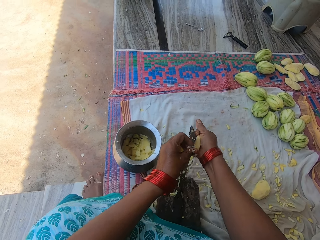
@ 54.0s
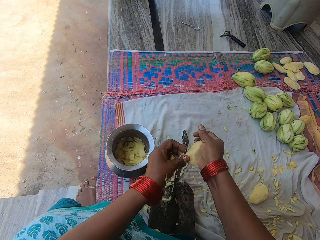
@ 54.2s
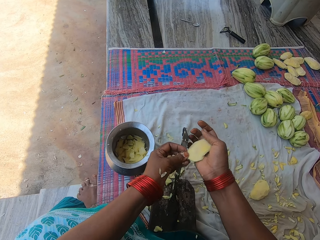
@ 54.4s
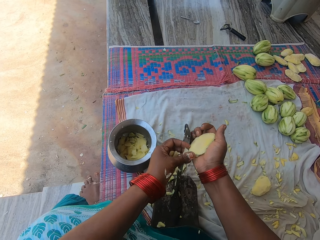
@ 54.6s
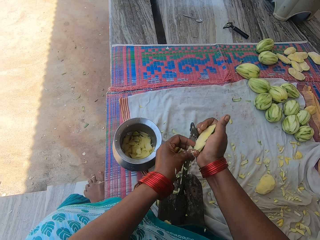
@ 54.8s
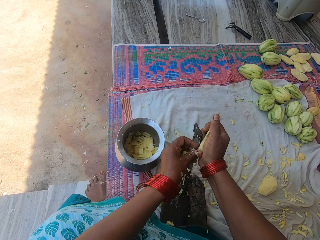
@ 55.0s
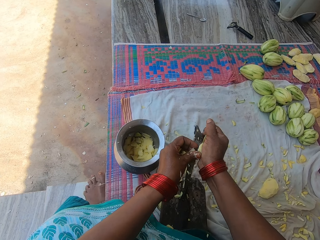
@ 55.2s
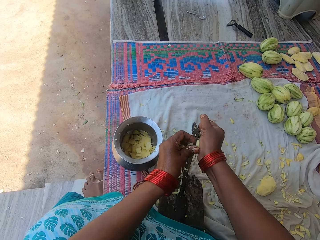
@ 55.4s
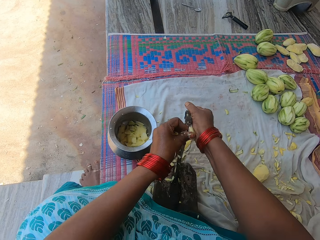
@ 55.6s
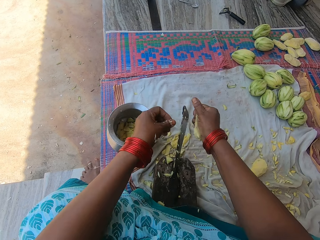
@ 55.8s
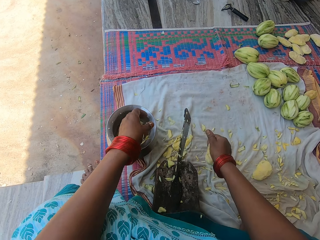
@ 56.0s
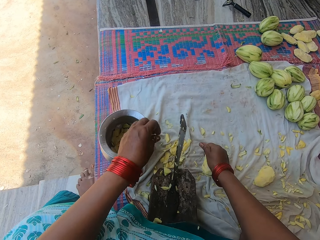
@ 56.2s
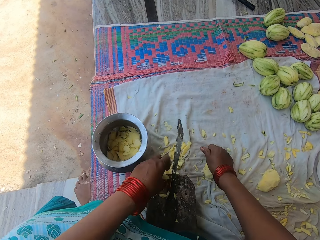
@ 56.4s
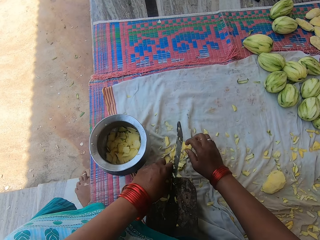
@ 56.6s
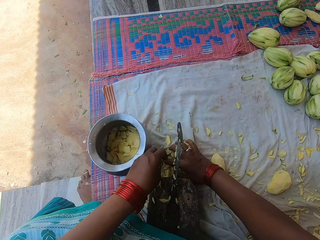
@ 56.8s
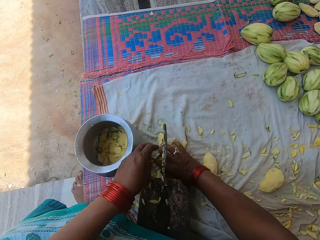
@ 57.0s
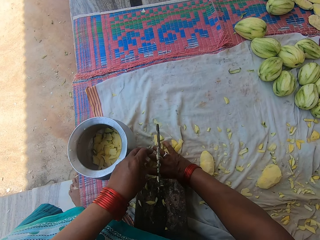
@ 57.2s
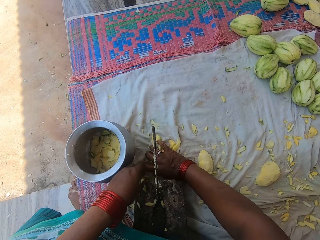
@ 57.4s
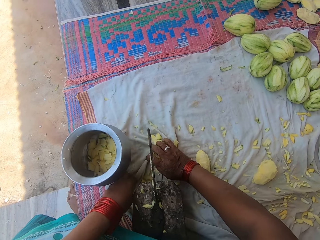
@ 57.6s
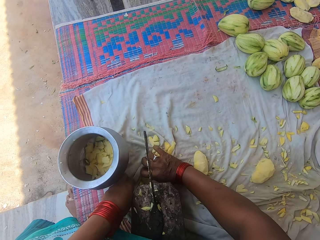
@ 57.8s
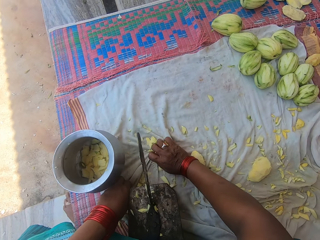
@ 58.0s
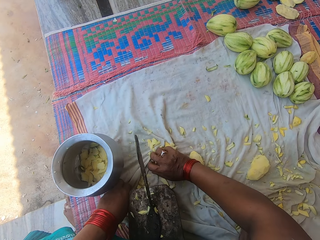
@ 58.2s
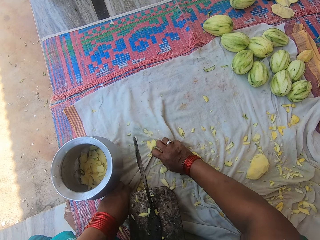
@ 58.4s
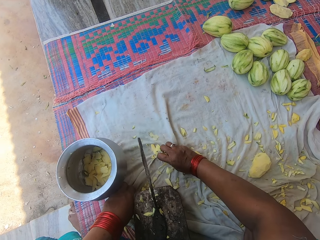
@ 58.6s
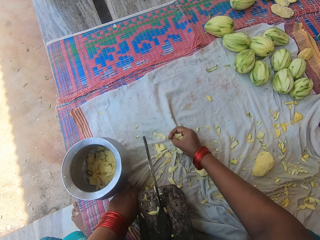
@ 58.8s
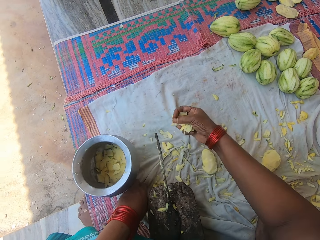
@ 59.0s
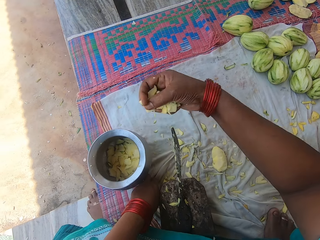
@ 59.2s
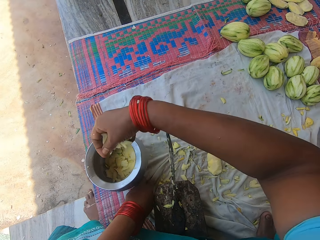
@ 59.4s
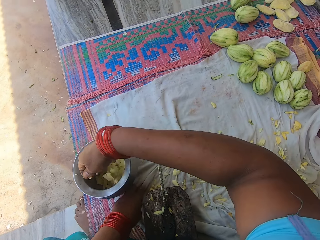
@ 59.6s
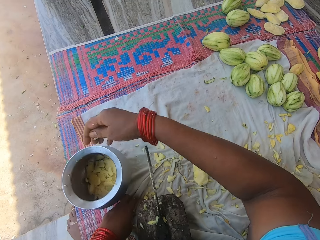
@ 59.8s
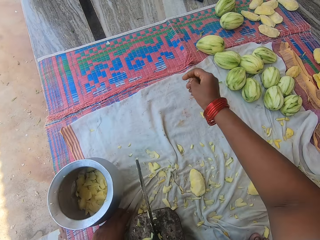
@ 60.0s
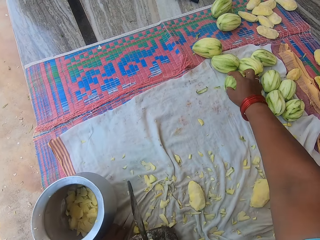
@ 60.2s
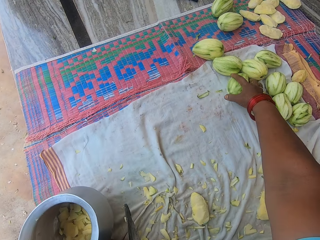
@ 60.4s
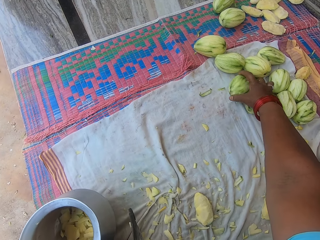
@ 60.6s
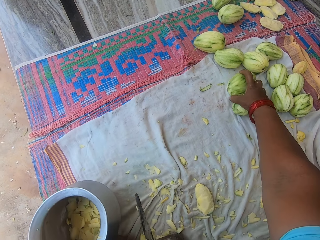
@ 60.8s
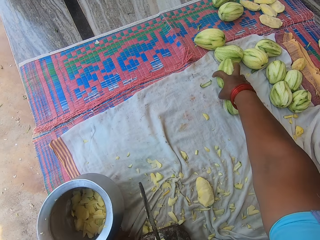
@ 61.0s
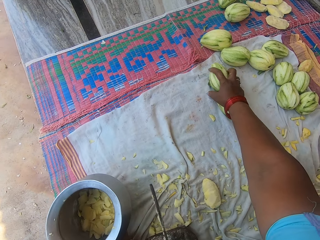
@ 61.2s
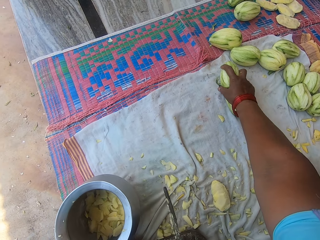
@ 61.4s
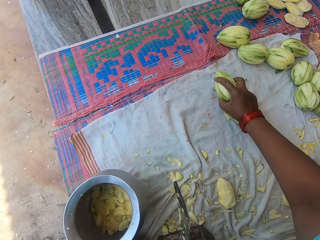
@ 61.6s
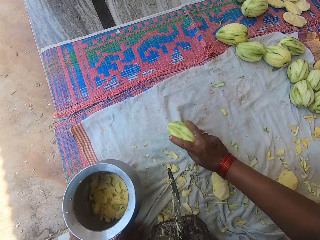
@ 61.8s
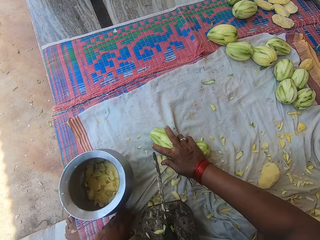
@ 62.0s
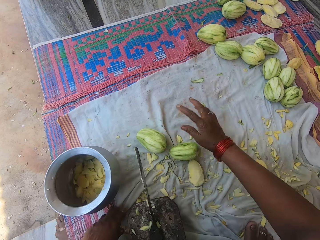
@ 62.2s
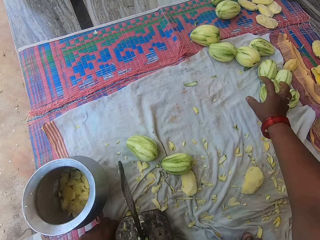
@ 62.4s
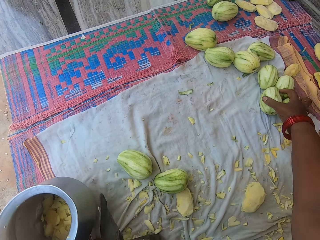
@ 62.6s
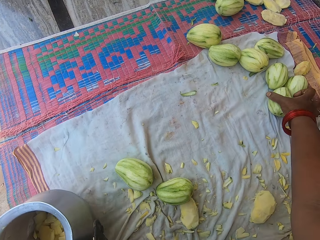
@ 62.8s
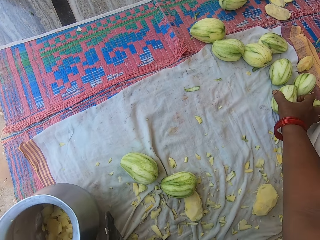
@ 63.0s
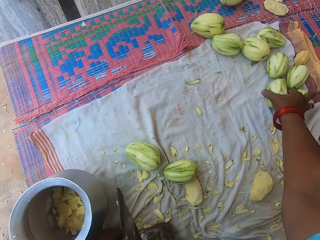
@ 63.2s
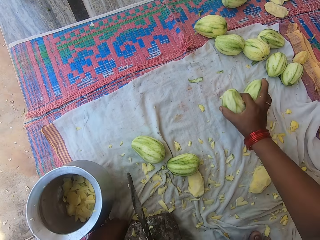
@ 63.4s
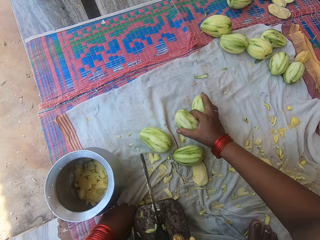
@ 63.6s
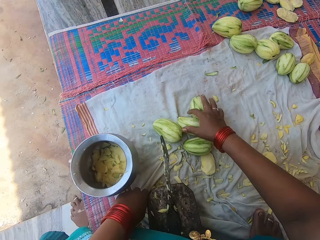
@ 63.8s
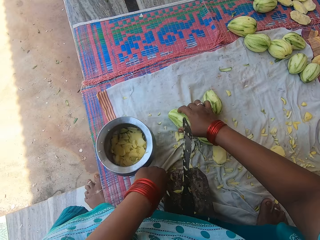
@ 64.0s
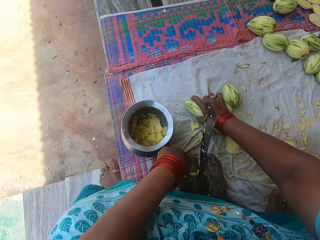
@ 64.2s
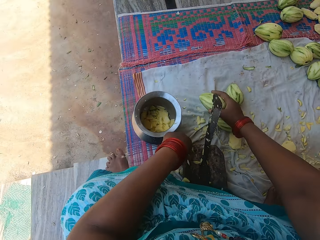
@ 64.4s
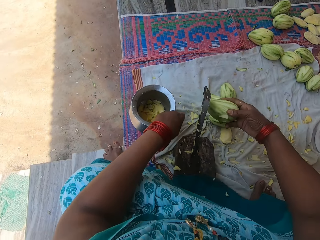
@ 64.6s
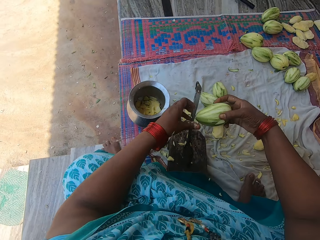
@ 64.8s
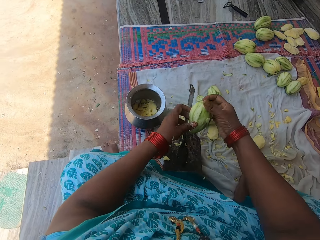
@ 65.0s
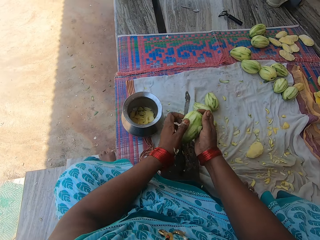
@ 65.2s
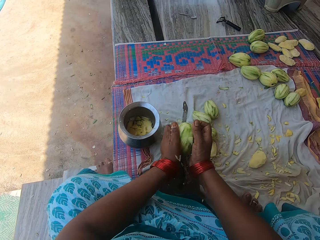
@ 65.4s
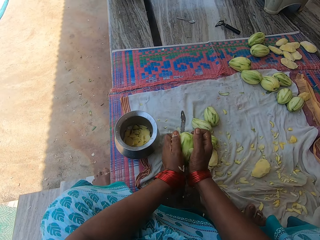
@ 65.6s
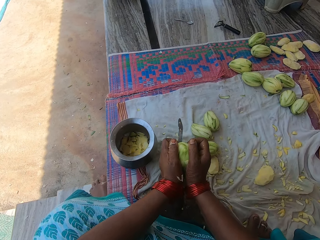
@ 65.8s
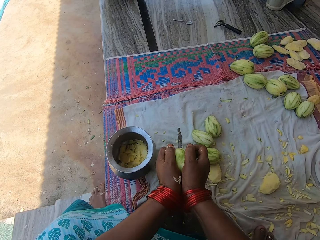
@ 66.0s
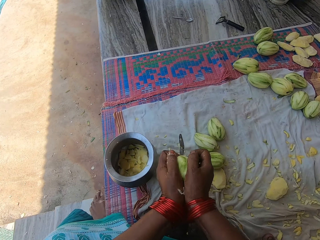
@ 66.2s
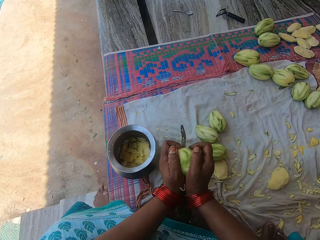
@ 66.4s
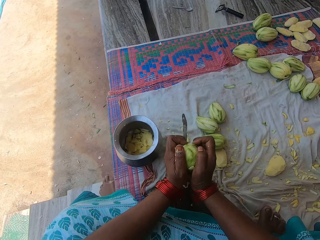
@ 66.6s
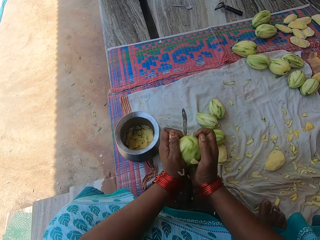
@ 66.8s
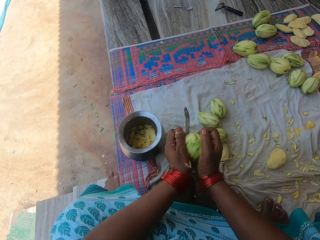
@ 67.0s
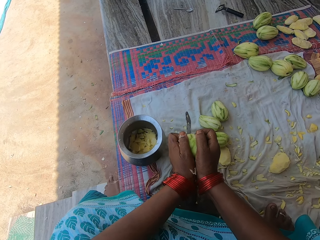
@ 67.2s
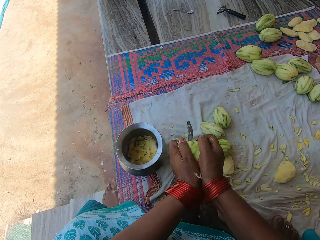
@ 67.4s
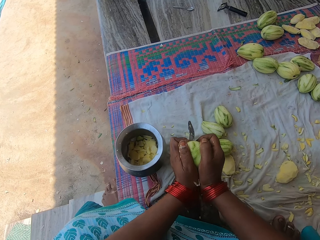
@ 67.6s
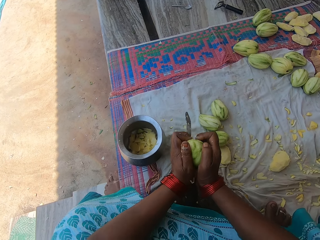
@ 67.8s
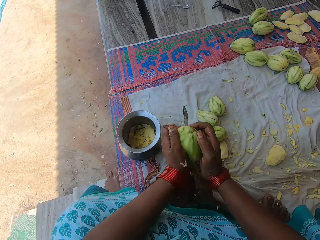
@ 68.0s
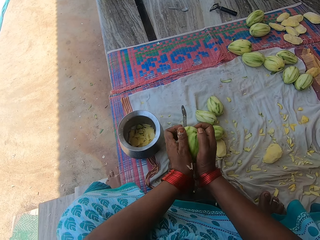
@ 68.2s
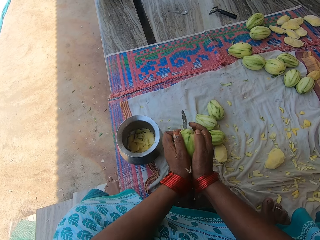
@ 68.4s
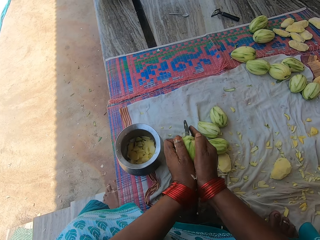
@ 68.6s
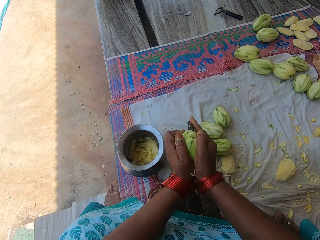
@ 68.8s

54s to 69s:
The camera wearer puts the pieces of mango in the cooking pot. They drop the mango seed on the mat. They pack the chopped mangoes on the mat. They pick the pieces of mango from the piece of material. They put the pieces of mango in the cooking pot. They move two peeled unripe mangoes close to the pot on the mat. They pick the mangoes, put the mangoes on the piece of material. They pick up the two peeled unripe mangoes on the mat. They place the mangoes with the mat close to the pot. They pick up a mango with the mat beside the pot. They press the mango with the knife on the knife stand. They hold the mango. They cut the mango into pieces with the knife.

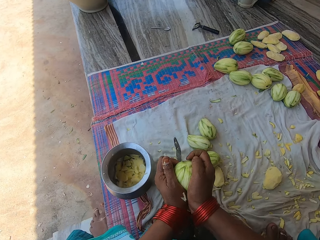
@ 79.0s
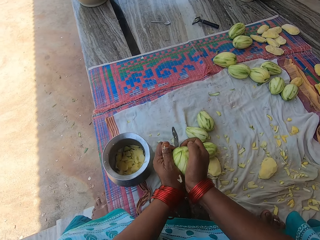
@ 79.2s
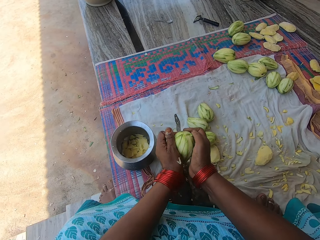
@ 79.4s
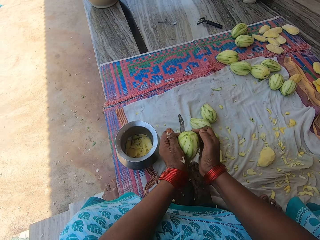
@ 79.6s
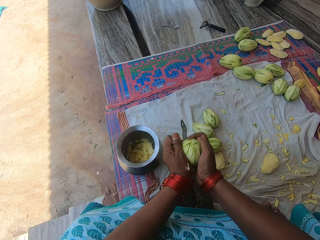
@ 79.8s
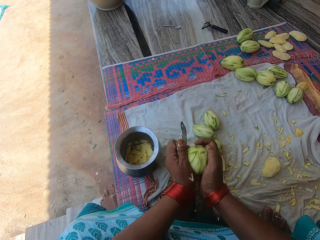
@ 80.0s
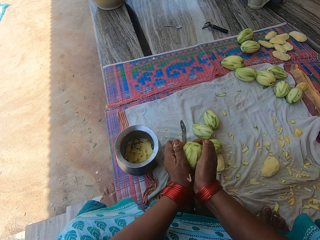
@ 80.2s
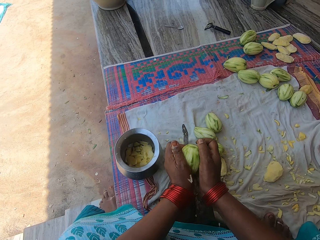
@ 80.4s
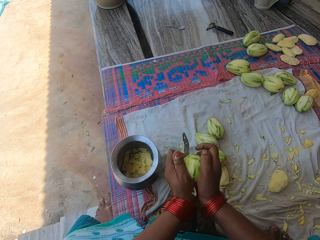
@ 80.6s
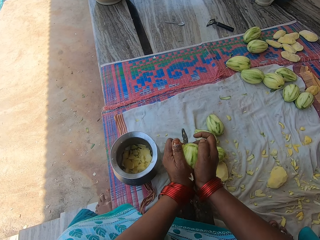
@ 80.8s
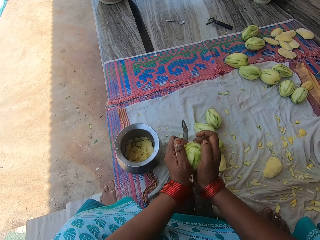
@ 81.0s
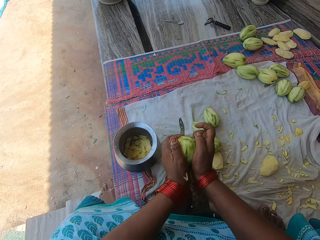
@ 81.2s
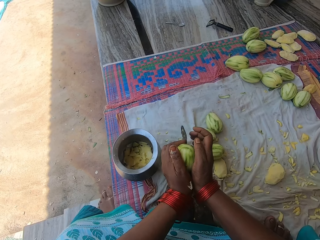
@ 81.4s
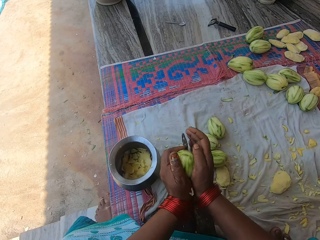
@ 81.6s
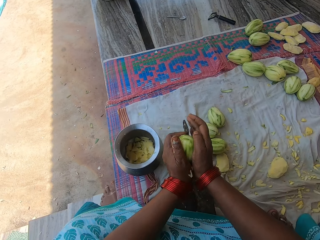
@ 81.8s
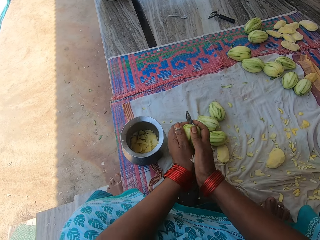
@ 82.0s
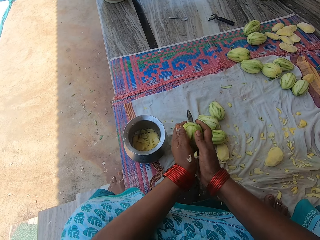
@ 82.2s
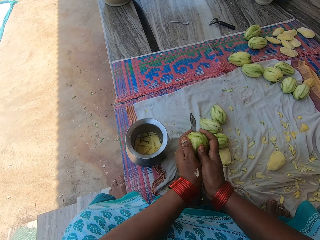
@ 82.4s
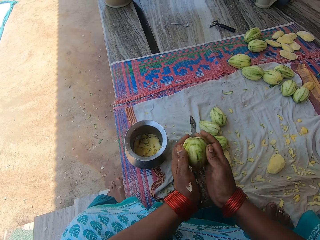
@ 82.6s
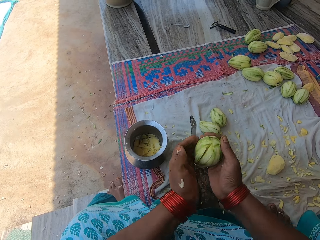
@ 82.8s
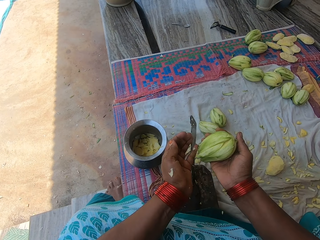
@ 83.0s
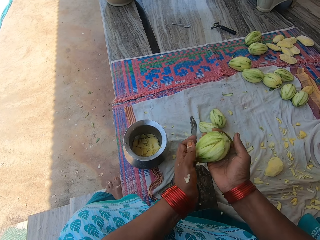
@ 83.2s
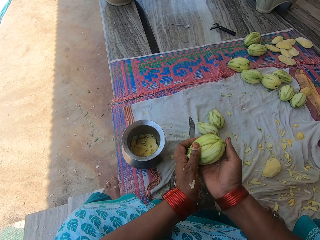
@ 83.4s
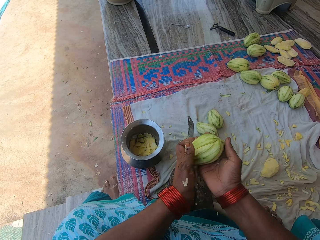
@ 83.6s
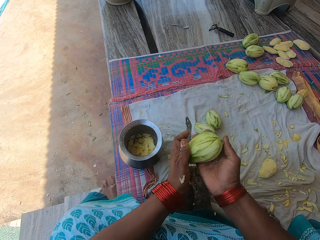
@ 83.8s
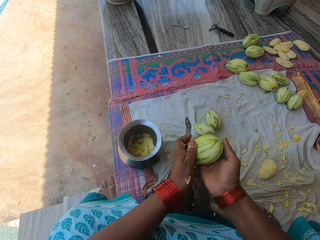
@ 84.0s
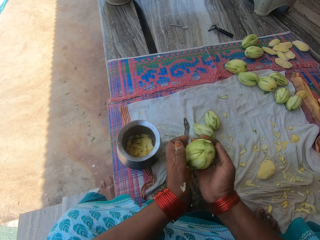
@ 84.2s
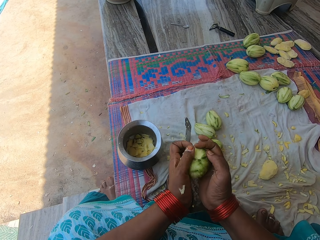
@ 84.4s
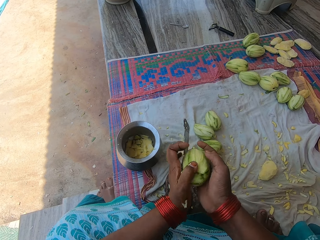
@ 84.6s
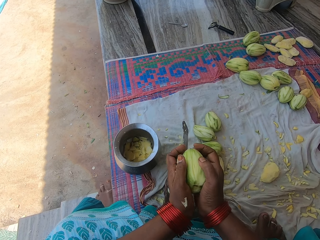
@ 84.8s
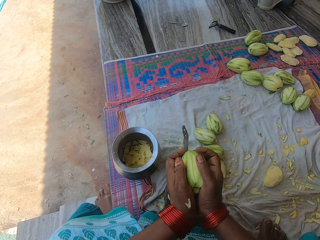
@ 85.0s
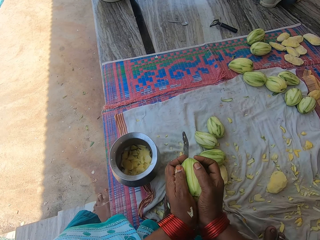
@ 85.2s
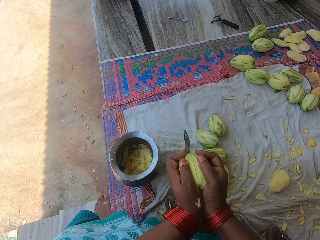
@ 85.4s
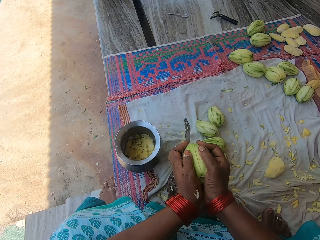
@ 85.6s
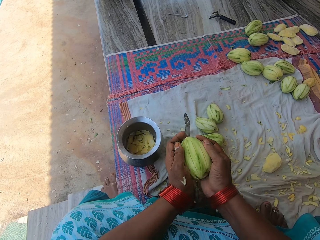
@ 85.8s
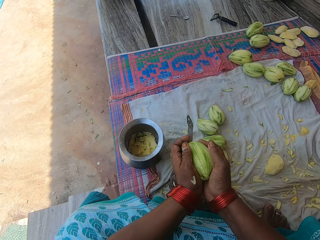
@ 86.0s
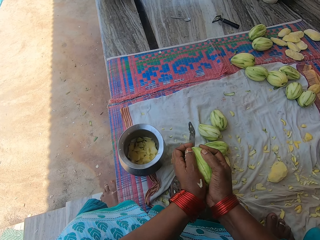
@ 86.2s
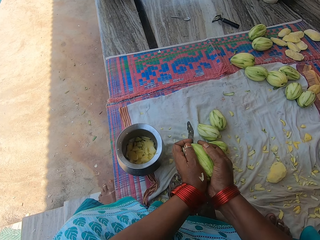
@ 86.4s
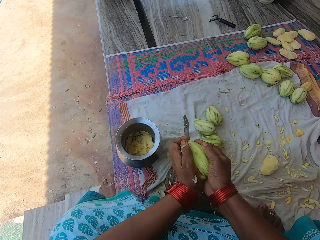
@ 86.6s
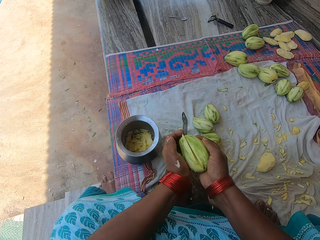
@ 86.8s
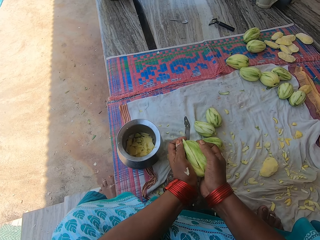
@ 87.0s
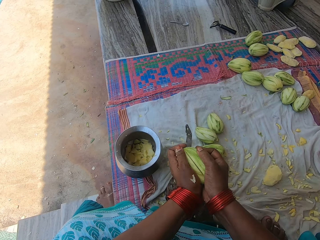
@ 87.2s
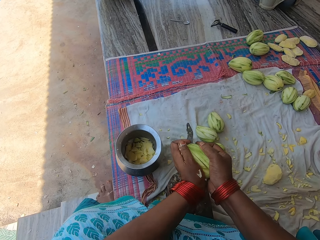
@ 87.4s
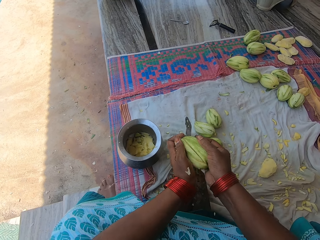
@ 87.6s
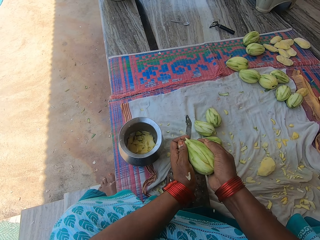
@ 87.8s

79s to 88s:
The camera wearer holds the mango with hands. They cut the mango into pieces with the knife.
